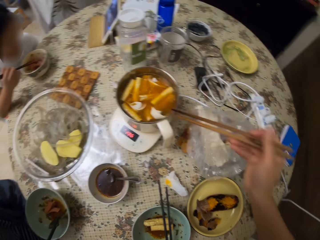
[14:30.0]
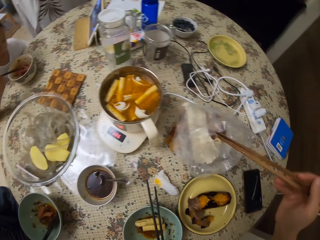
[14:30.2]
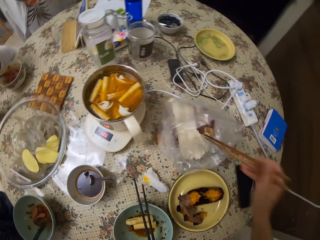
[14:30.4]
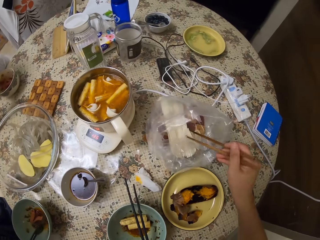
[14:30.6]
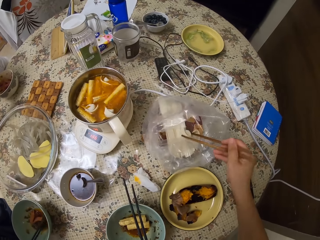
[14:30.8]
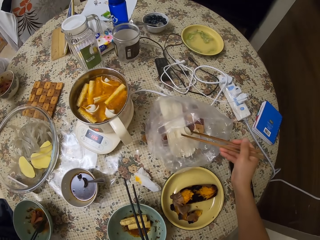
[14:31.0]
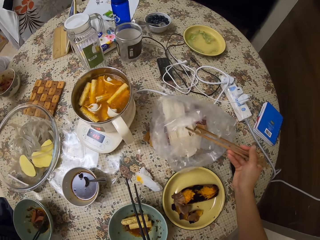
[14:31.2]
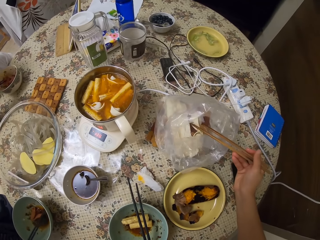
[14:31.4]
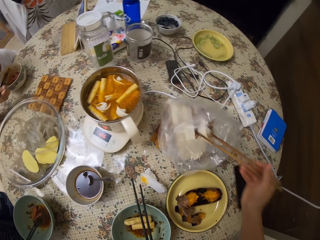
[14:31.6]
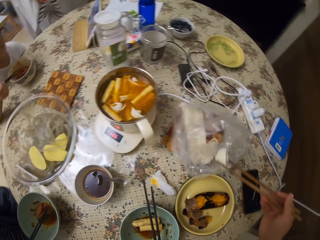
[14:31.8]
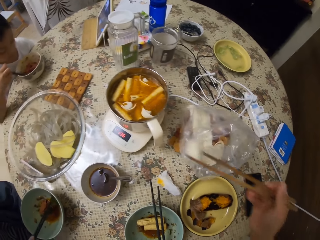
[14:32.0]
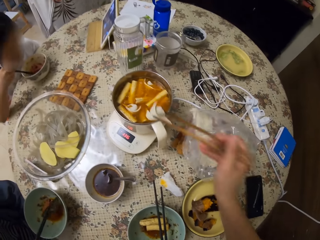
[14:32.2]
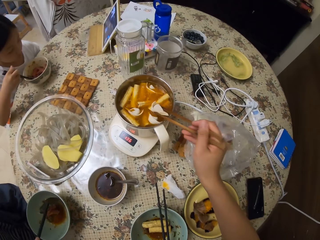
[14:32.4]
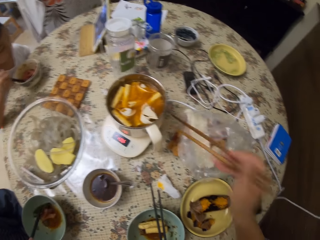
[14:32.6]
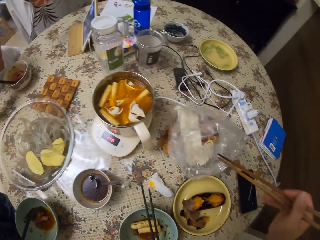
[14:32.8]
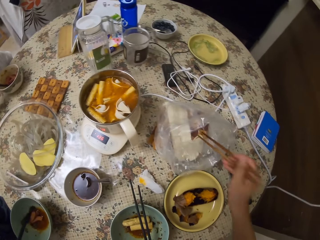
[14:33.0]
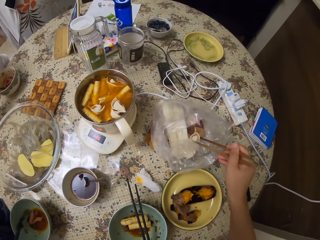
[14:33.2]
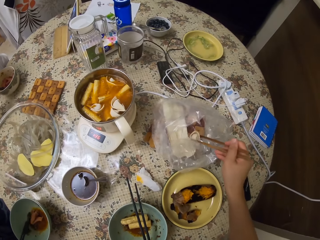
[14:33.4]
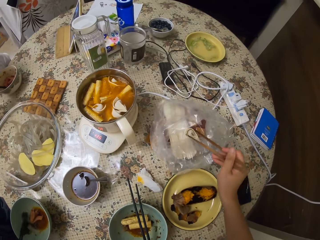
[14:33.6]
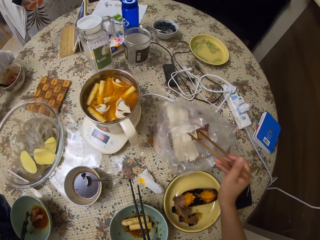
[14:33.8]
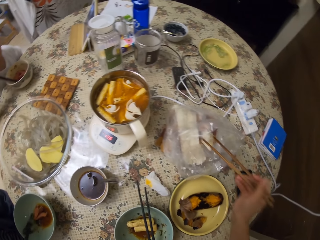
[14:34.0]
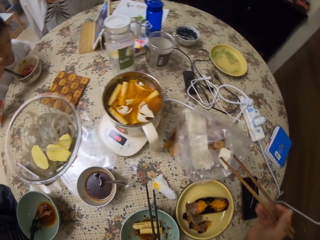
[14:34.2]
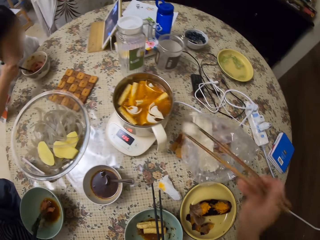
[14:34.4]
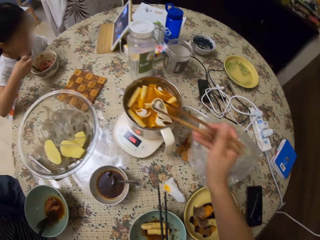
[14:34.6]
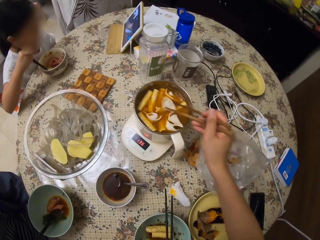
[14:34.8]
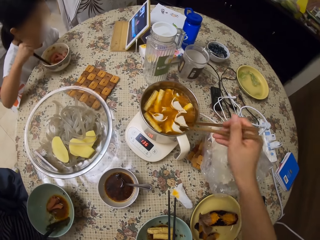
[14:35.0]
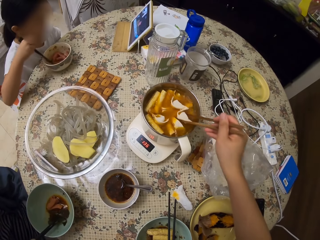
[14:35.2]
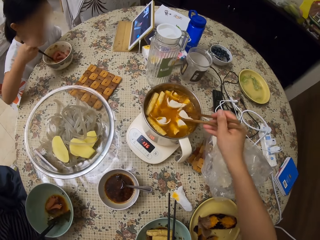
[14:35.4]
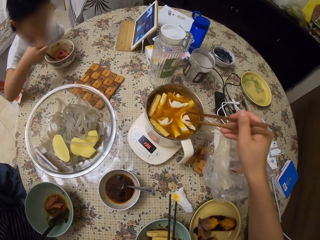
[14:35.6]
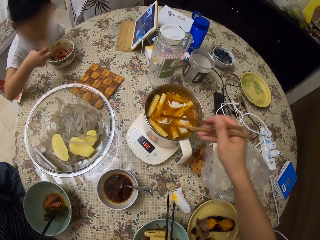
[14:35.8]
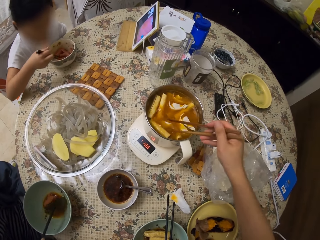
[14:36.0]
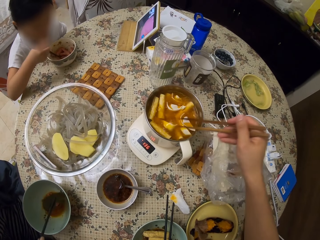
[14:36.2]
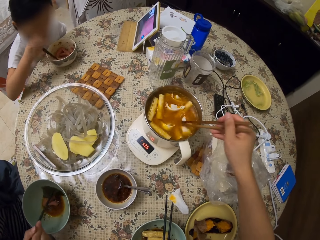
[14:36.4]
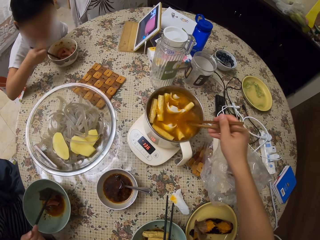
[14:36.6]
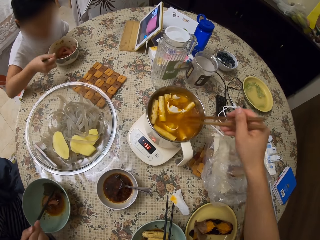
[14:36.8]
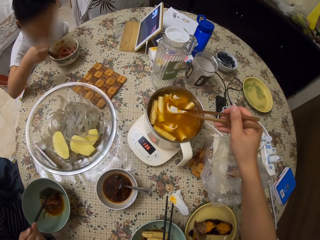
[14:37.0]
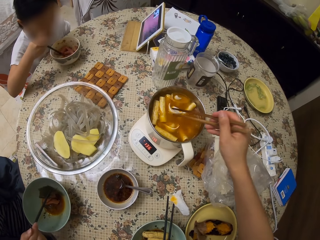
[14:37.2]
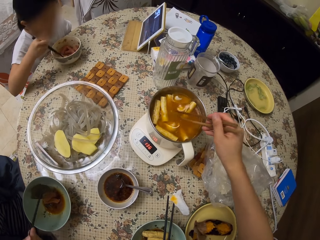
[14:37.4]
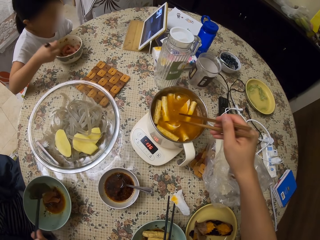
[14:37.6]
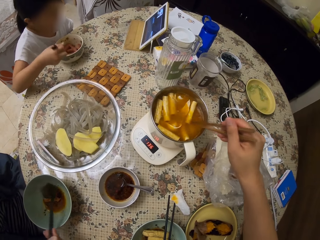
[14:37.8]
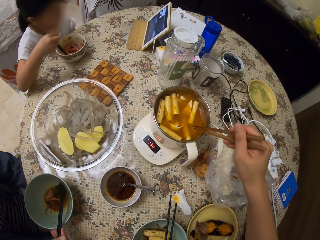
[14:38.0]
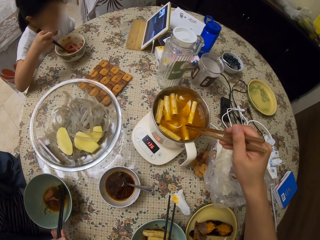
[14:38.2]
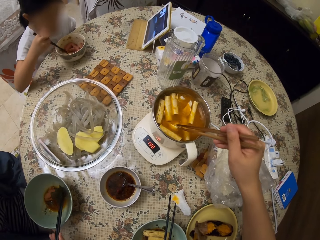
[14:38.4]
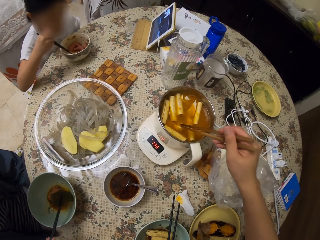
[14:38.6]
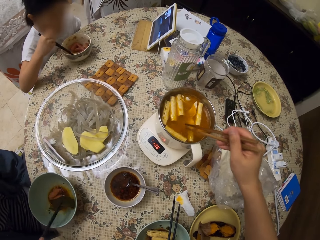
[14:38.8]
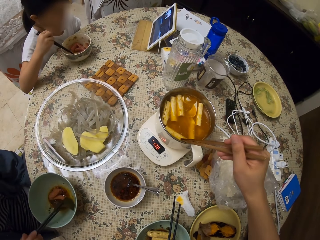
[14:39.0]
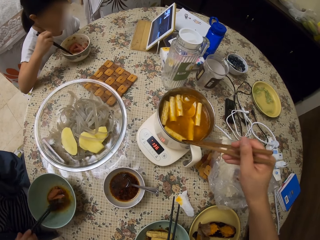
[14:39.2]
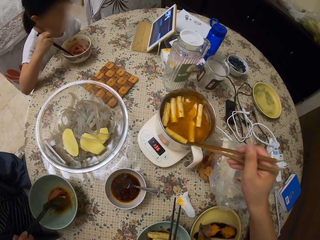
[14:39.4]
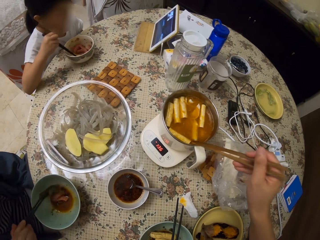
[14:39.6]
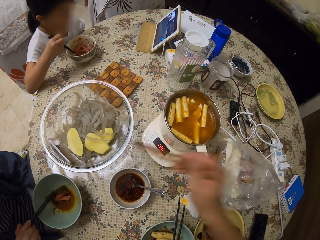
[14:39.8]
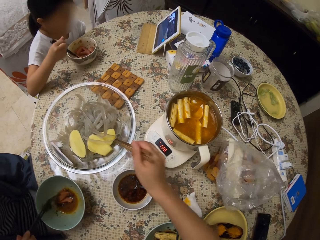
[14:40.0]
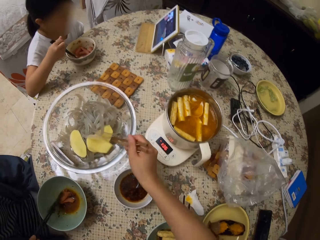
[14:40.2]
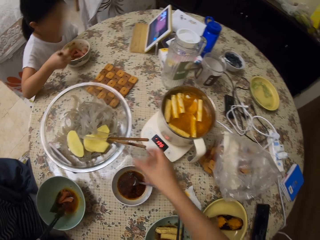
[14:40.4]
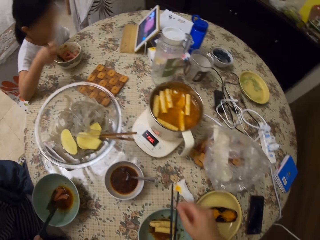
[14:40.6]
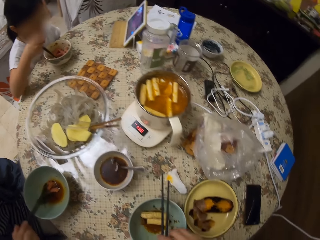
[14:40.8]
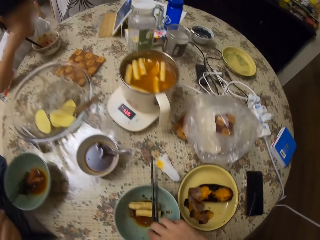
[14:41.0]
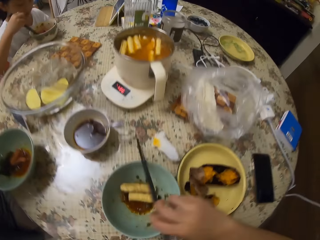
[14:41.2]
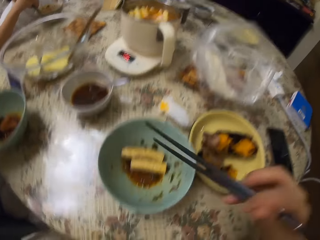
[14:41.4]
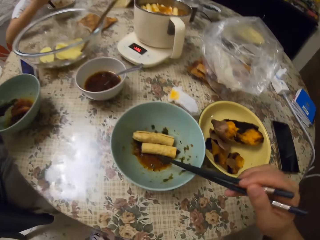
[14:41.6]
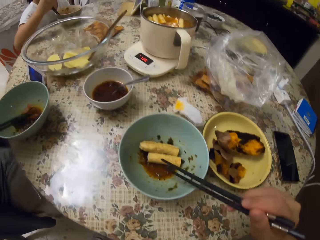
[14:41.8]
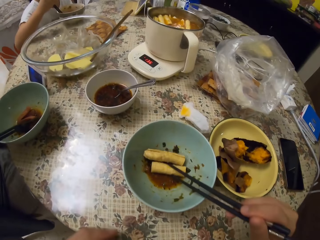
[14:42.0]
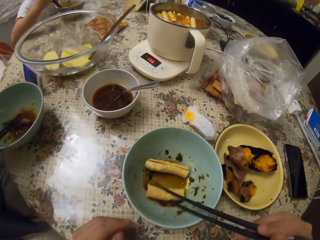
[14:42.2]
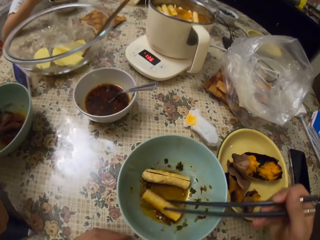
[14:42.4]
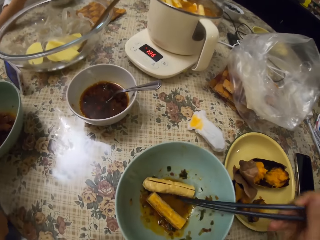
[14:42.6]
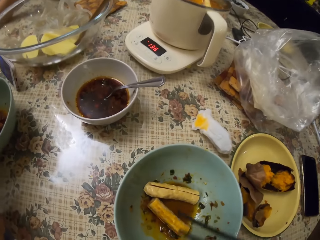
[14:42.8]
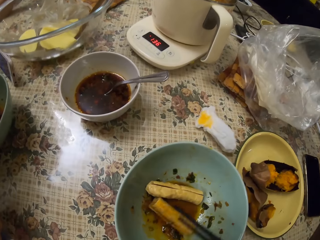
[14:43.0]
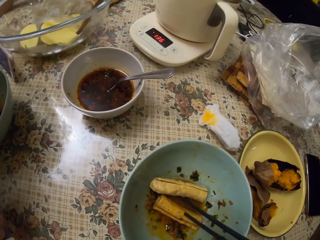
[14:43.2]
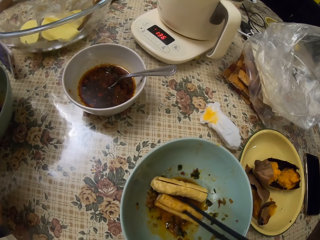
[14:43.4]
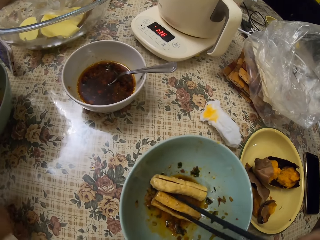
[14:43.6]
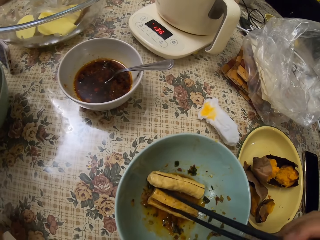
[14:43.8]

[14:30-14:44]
The camera wearer puts something in a pot with chopsticks. A person turns the food with the chopstick. The camera wearer picks something with the chopsticks. A girl stirs something in a bowl with the chopsticks. The camera wearer puts something in the pot with the chopsticks. Another person turns the food with the chopstick. The camera wearer picks something with the chopsticks. They put something in the pot with the chopsticks. They stir something in the pot with the chopsticks. They turn the food. They hit the pot with the chopsticks. They put the chopsticks in the bowl. They pick the chopsticks in the bowl. A woman picks something in the bowl with the chopsticks. The camera wearer turns something with the chopsticks in the bowl.

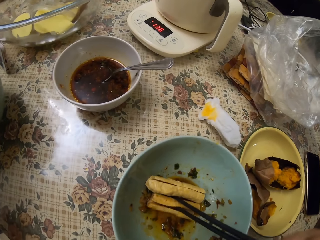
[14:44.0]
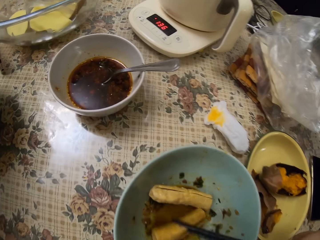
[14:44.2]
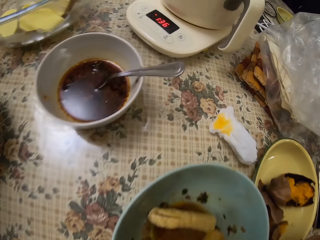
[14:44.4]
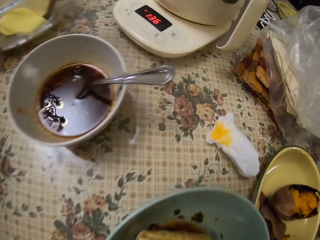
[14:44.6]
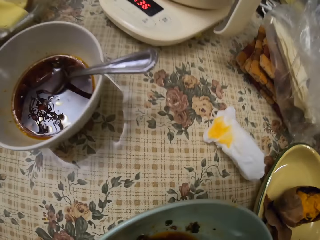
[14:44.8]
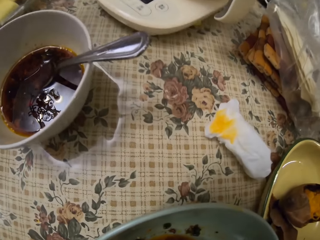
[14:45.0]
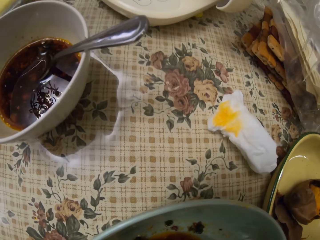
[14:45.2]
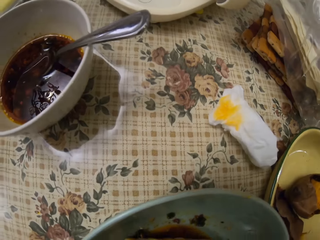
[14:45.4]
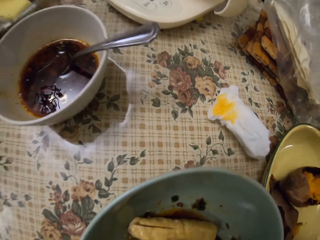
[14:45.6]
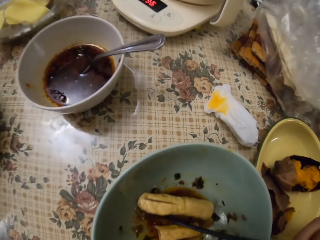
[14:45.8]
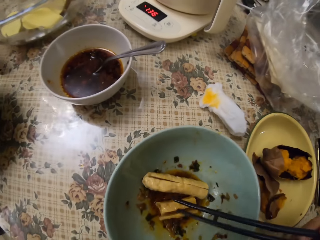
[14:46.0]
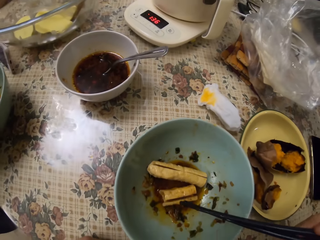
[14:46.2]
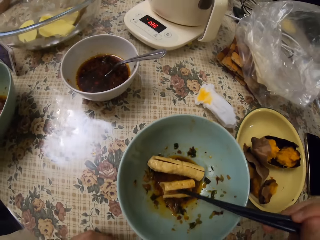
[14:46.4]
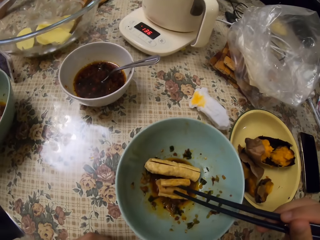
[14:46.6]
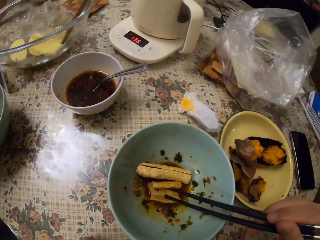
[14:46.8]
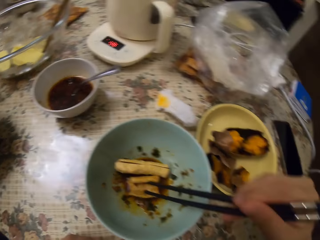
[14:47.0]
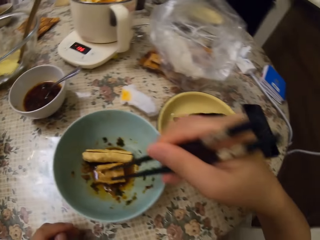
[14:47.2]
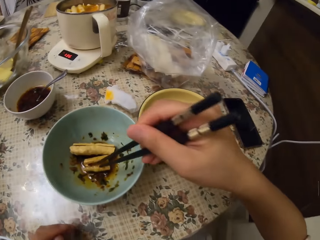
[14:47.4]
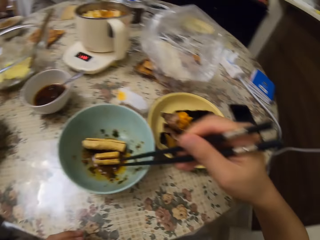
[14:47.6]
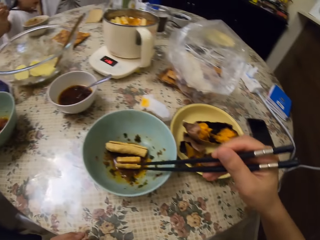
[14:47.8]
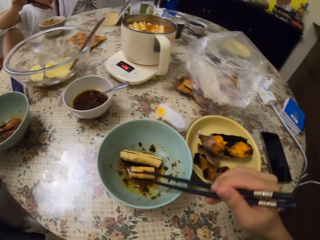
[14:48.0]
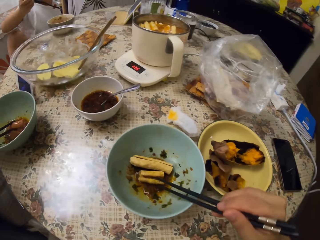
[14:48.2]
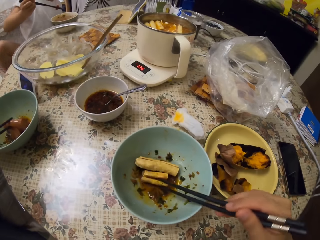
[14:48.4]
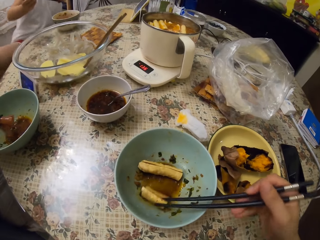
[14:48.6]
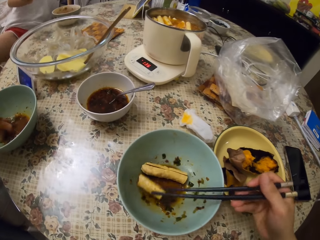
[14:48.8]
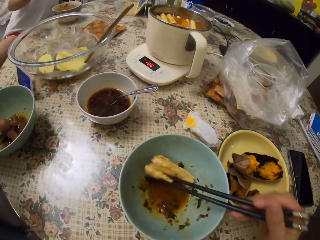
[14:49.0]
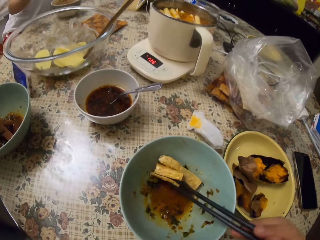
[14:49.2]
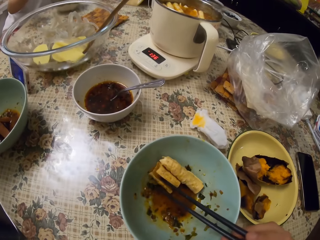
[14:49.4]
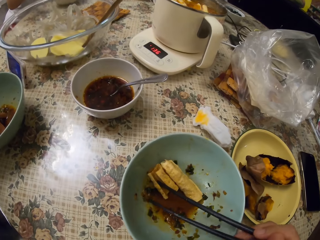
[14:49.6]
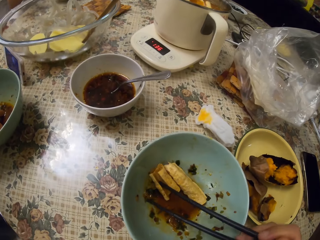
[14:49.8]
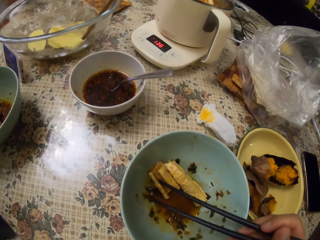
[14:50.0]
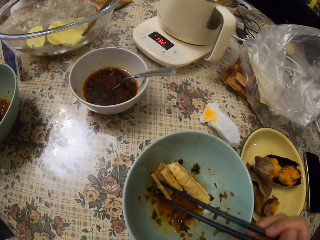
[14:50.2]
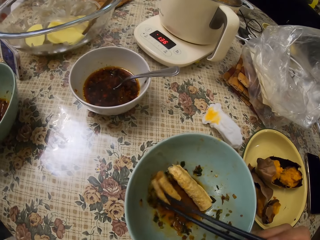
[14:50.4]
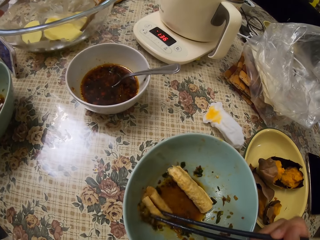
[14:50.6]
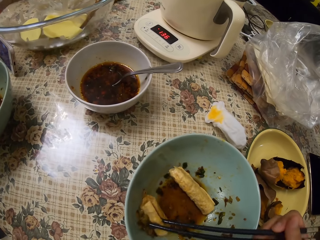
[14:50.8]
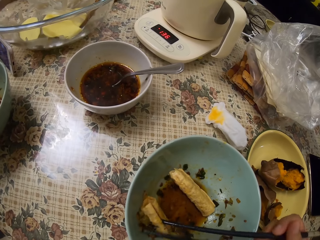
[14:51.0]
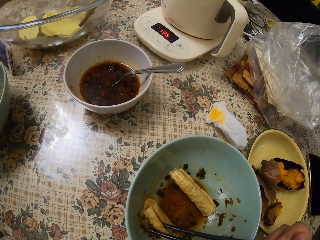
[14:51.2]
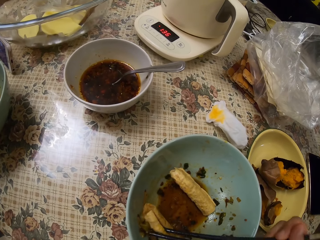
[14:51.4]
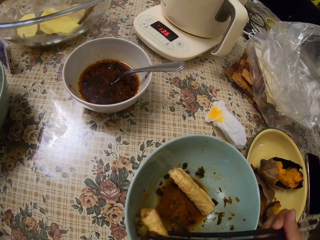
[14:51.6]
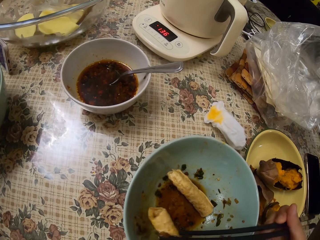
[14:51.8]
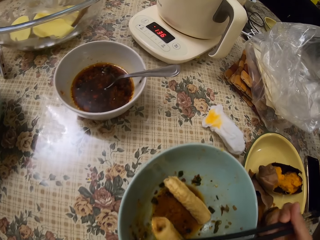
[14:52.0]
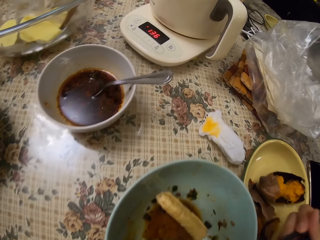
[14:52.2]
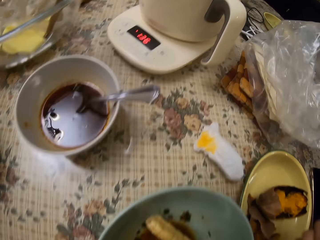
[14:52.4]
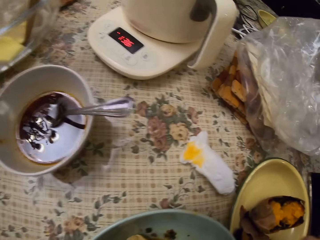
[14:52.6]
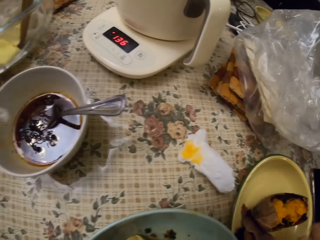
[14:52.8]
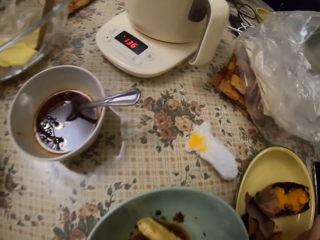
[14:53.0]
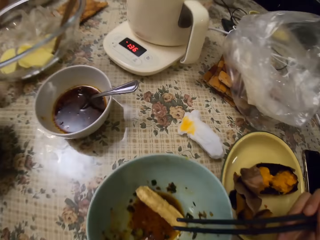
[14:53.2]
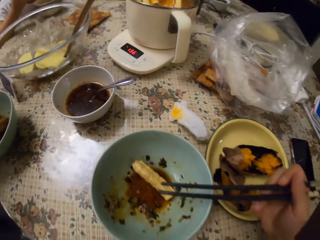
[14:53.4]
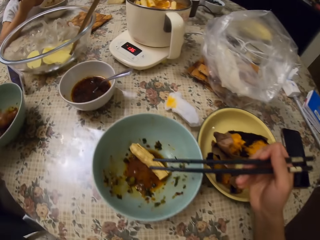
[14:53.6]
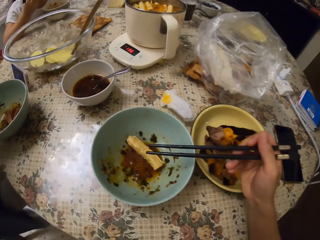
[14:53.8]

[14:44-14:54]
The camera wearer moves around. They hold something with chopsticks in a bowl. A girl moves around on the chair. A woman turns something in the bowl with the chopsticks. The camera wearer moves something with the chopsticks in the bowl. They pick something with the chopsticks in the bowl. They put something in the mouth. A person turns the food.
